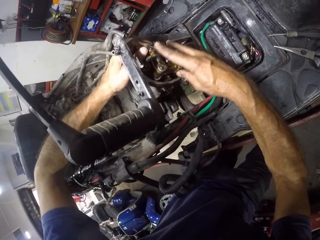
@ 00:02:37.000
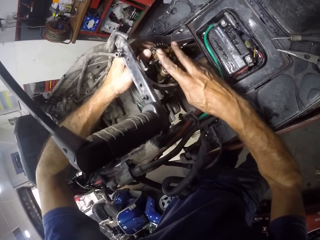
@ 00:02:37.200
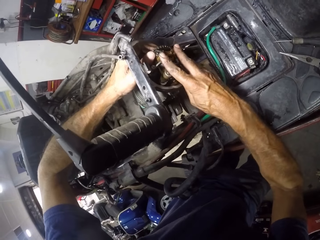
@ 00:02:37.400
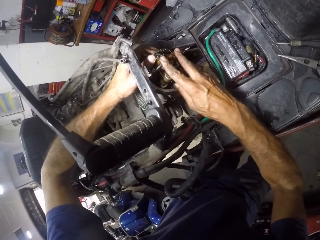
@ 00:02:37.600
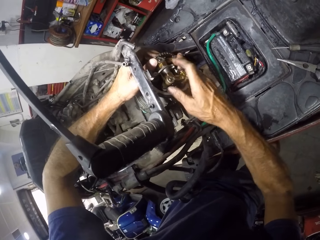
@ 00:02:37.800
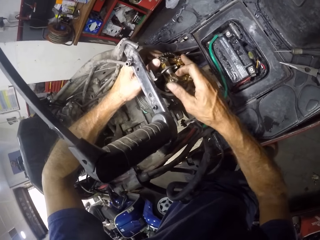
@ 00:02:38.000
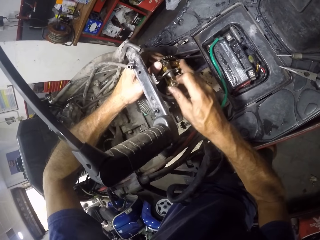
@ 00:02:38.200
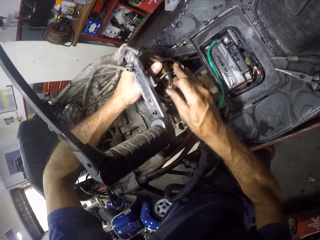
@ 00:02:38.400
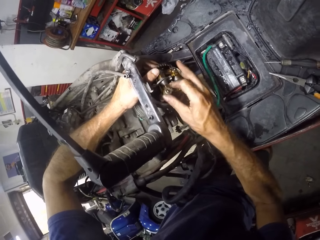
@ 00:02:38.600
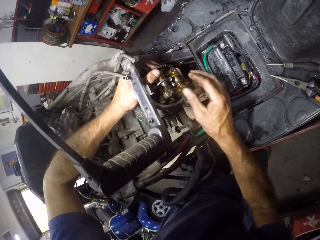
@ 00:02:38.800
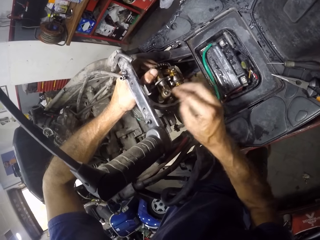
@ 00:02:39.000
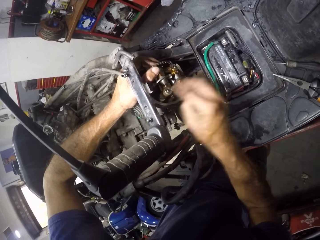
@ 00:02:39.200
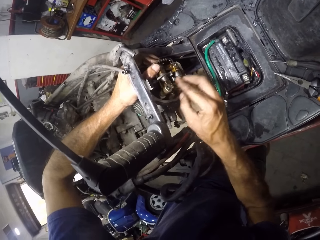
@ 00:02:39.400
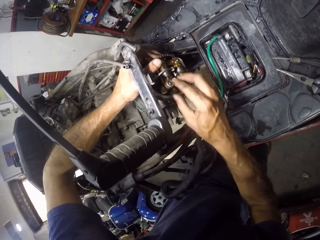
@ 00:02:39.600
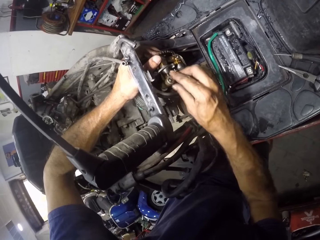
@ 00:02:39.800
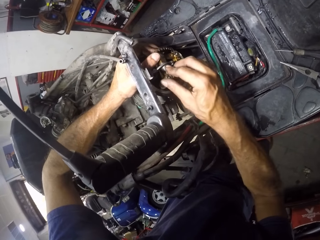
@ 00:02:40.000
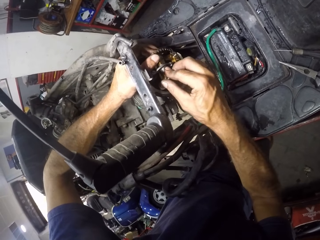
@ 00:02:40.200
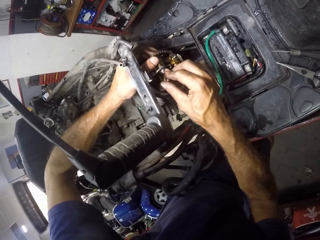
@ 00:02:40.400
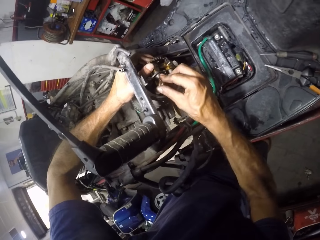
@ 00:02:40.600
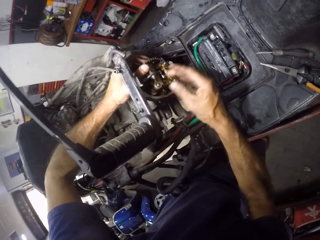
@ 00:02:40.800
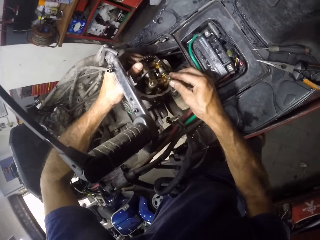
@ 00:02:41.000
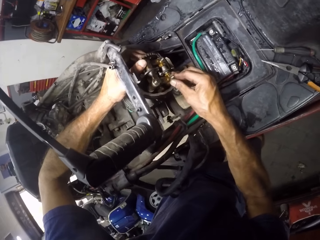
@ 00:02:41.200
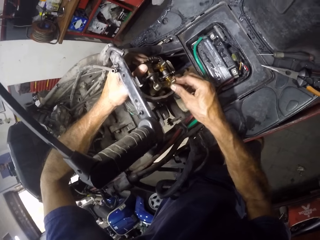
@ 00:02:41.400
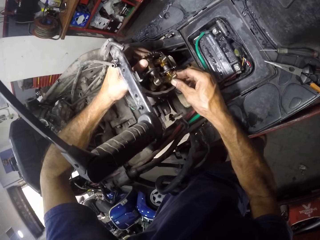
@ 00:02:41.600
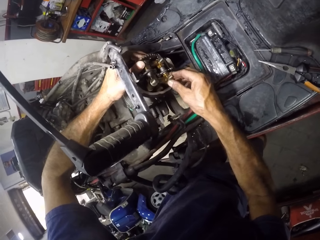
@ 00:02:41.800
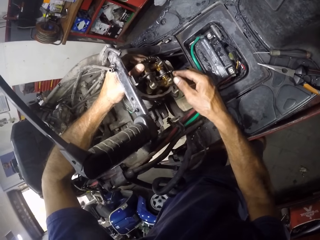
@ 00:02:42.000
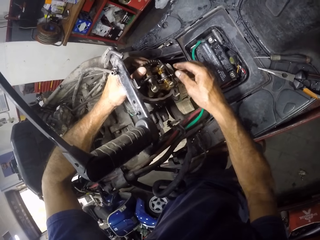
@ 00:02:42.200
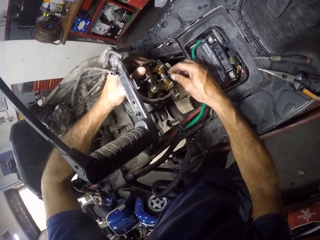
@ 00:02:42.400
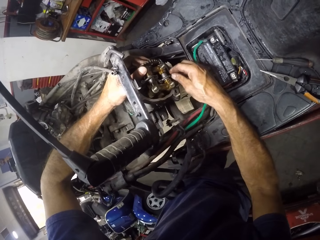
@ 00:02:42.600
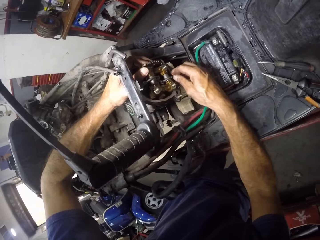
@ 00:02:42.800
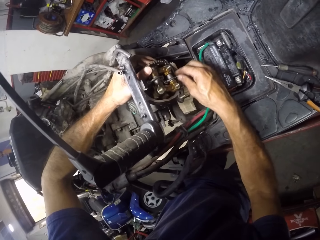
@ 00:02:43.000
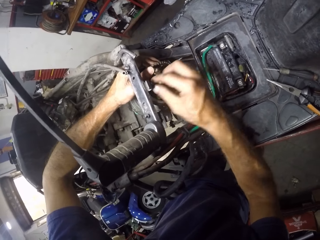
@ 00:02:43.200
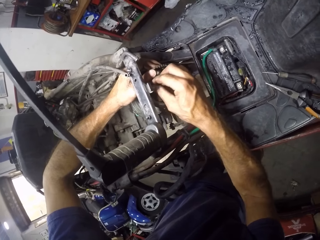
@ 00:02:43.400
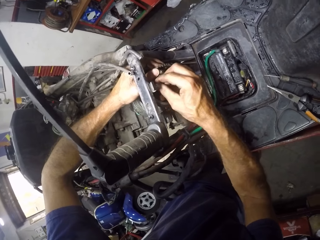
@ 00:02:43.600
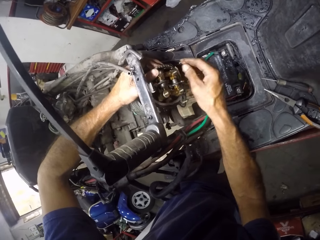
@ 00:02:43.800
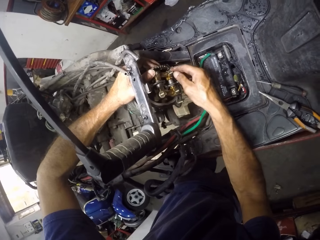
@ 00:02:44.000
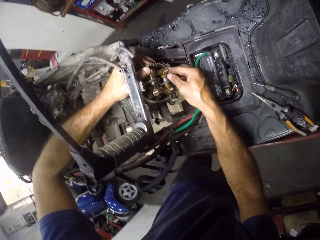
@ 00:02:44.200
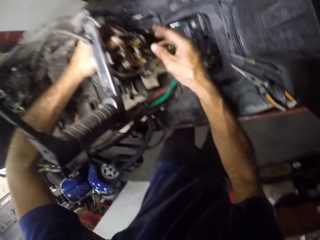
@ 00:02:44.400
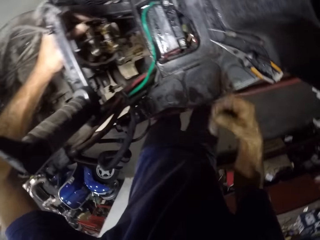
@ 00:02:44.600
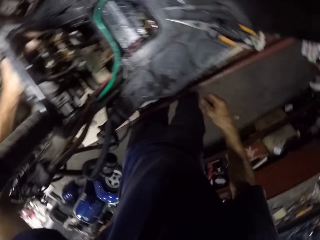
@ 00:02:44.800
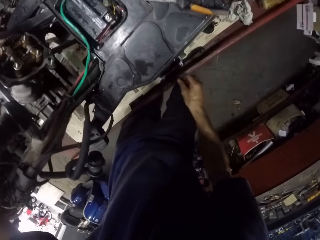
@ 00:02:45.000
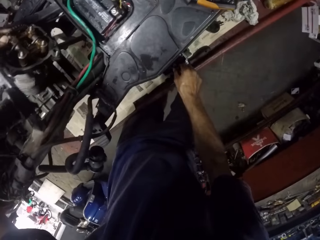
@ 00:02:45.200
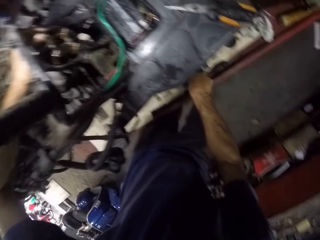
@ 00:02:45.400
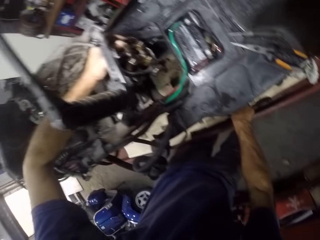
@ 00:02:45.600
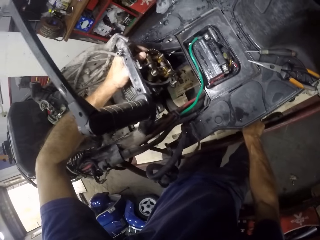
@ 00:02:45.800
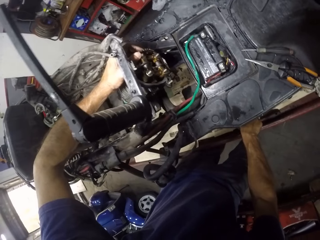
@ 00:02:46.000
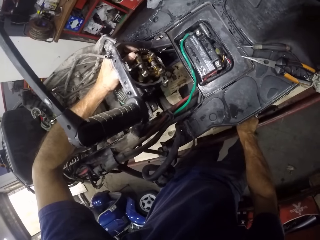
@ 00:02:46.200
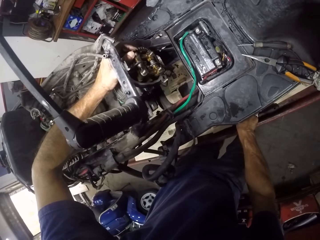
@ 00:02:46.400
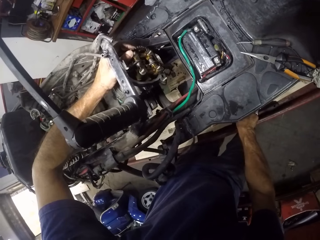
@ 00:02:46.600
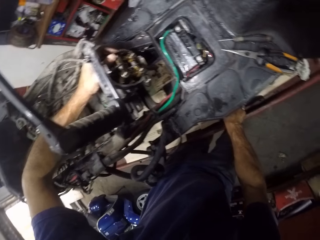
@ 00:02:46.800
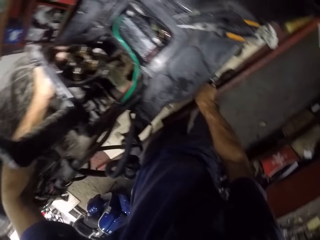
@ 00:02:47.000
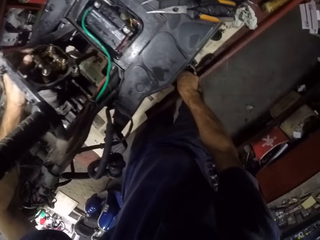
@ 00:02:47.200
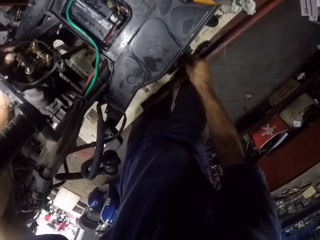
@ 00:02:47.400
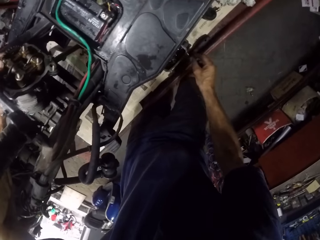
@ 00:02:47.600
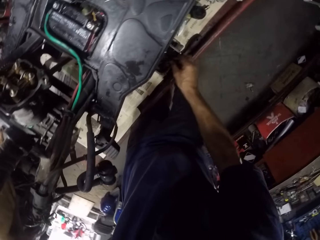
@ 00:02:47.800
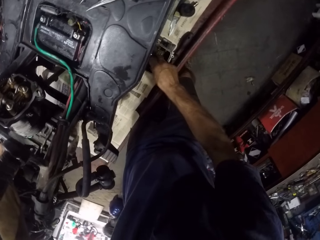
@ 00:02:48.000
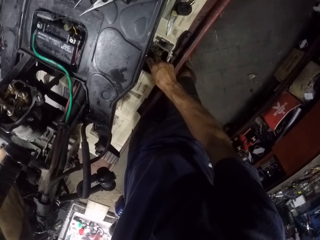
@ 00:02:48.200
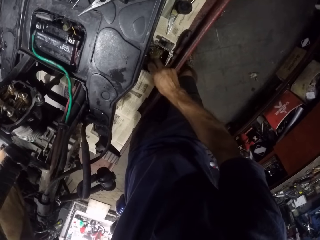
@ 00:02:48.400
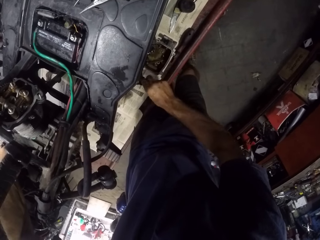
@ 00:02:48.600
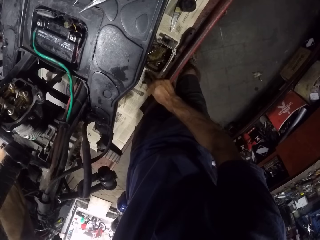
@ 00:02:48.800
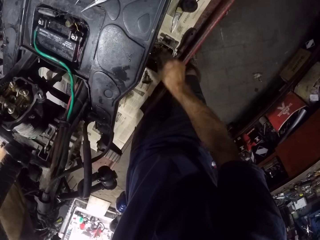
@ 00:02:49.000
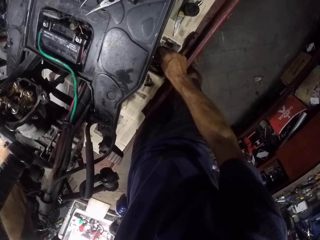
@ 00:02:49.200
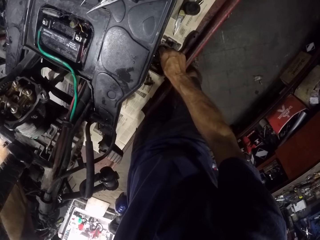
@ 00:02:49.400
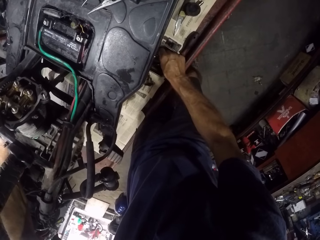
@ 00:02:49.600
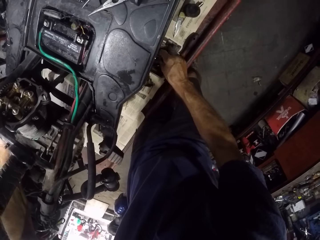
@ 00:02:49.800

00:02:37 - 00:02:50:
The camera wearer adjusts the engine block. They pick up the screws.

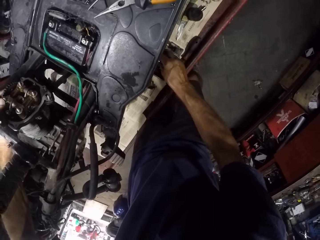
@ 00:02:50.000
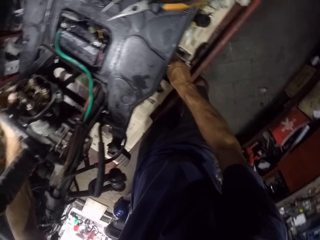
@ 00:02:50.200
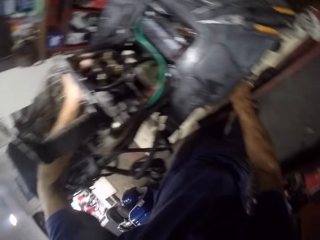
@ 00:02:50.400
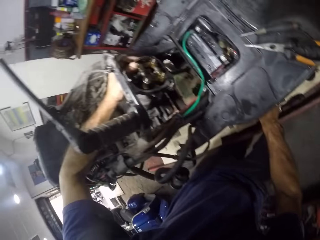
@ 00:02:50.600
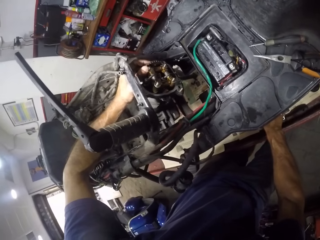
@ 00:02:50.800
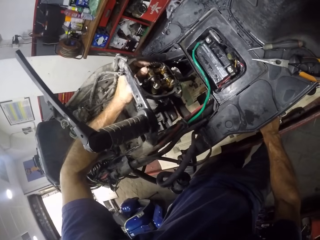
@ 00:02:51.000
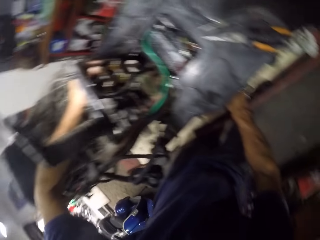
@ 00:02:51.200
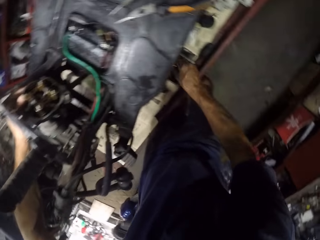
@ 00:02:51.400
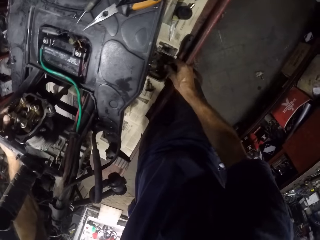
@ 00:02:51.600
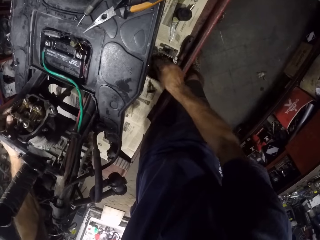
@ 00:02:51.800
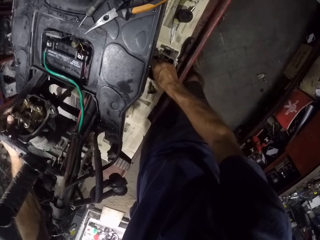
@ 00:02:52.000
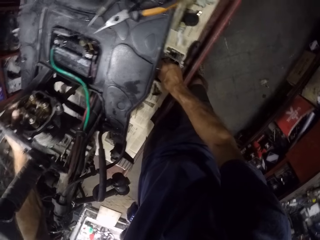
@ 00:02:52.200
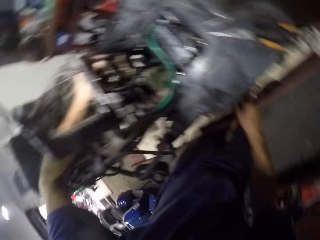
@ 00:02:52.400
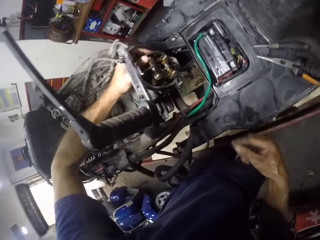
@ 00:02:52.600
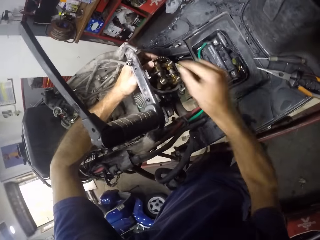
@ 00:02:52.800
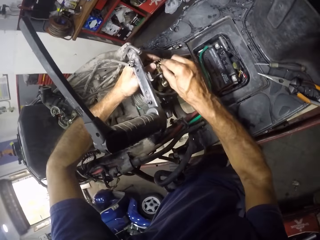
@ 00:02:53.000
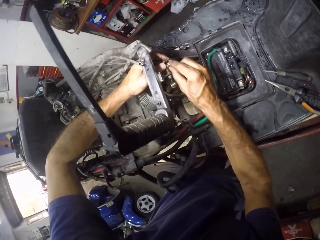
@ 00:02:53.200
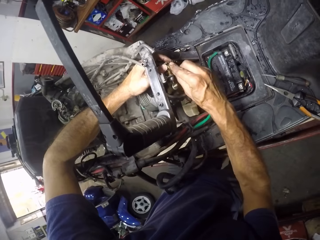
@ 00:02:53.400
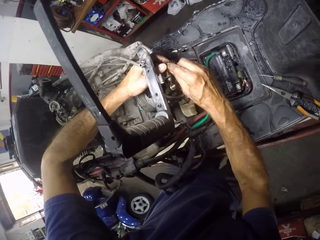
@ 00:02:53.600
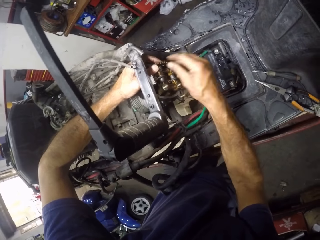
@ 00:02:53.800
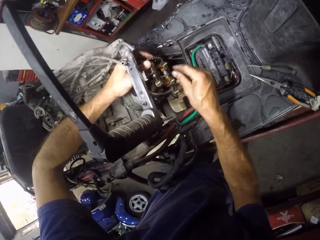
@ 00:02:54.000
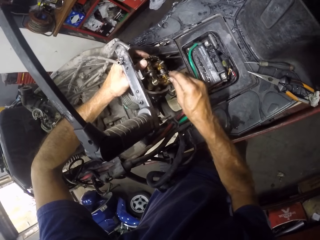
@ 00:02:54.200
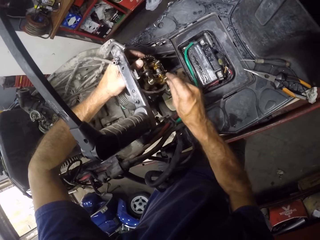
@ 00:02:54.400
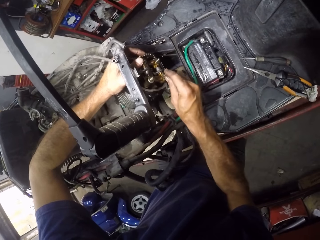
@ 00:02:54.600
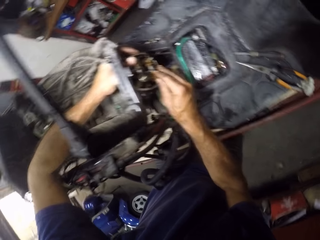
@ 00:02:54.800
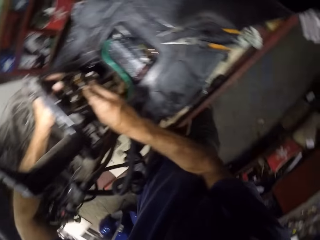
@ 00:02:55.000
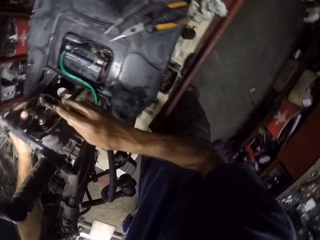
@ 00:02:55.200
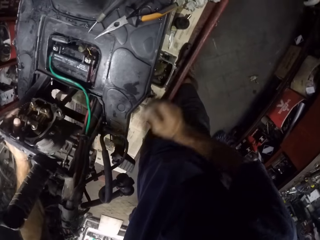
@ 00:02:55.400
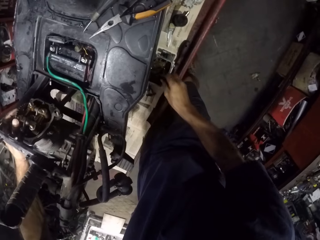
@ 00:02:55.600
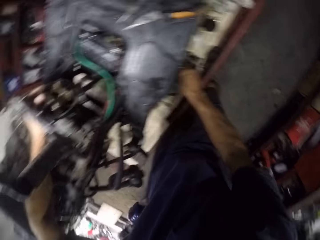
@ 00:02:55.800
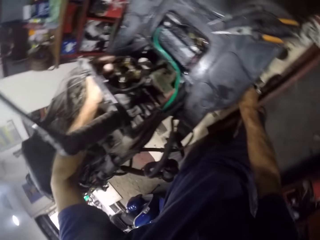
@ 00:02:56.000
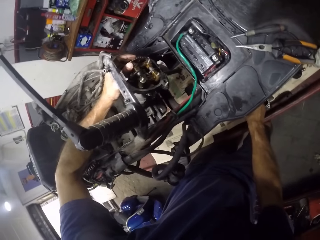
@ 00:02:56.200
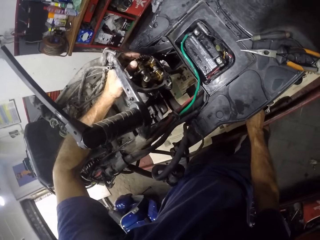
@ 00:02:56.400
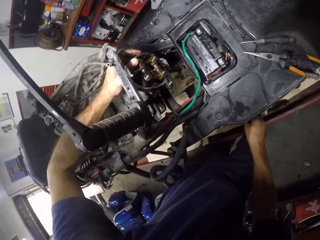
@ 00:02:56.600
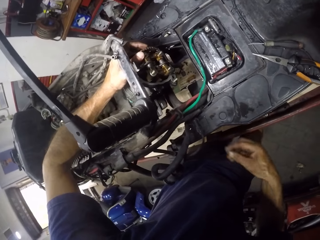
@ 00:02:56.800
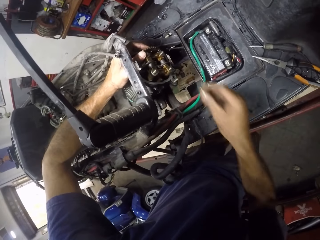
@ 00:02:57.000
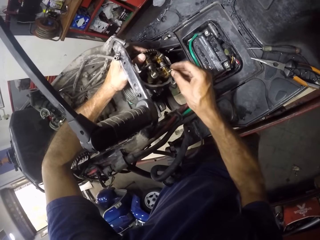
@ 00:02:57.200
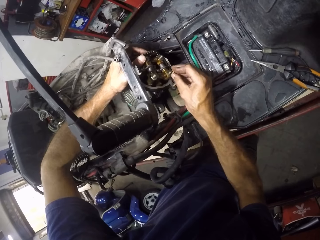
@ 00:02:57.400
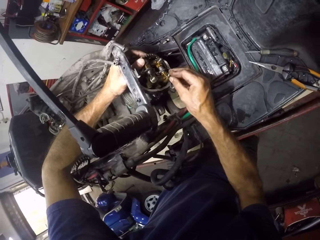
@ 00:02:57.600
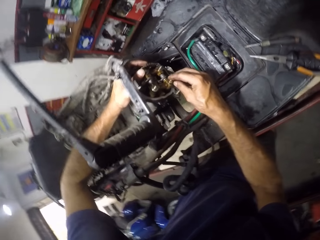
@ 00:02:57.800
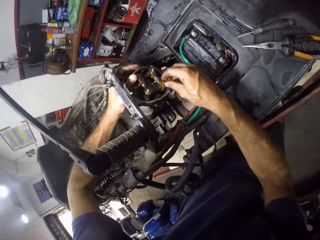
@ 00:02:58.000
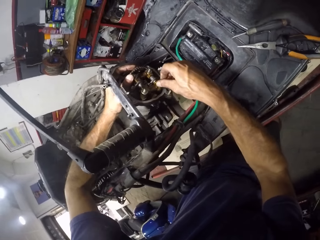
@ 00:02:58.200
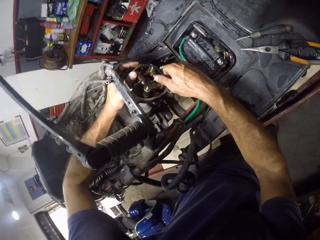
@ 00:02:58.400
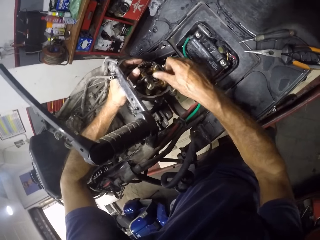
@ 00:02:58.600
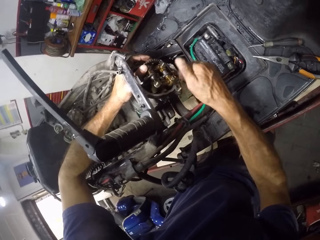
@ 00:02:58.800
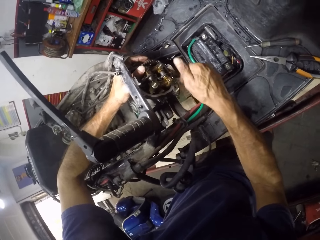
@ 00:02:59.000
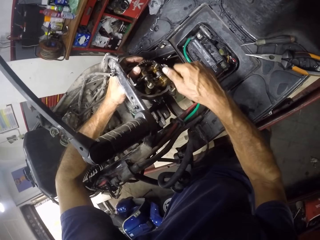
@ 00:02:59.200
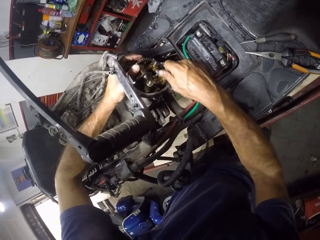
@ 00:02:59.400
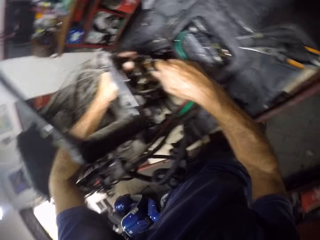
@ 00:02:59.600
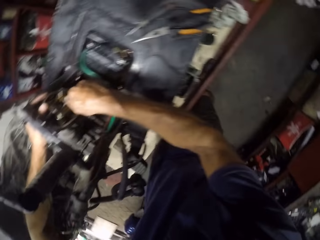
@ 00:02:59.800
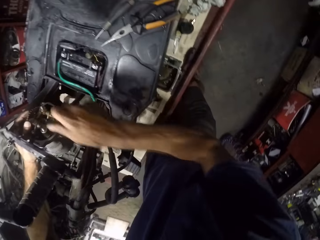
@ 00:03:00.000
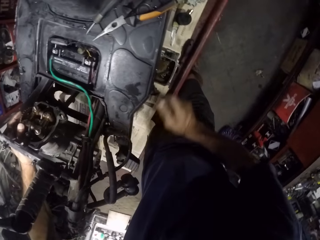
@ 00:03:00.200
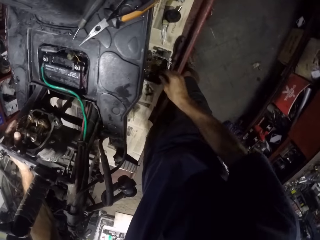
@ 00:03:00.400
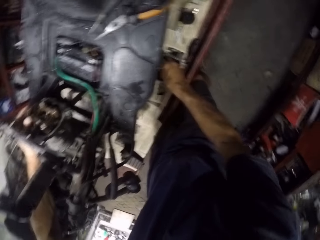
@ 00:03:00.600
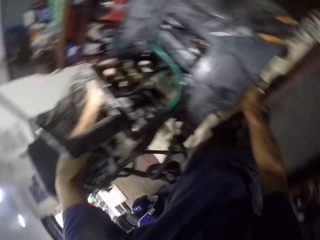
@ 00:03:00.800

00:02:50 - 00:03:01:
The camera wearer inserts the screws. They pick up a nut from the block cover. They insert the screws. They tighten the nuts to the engine bracket.
